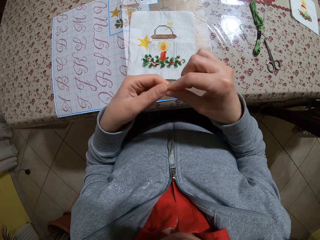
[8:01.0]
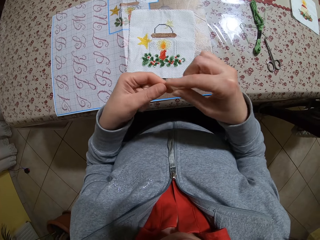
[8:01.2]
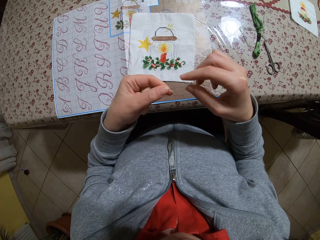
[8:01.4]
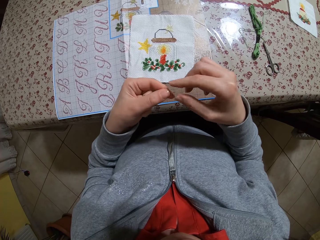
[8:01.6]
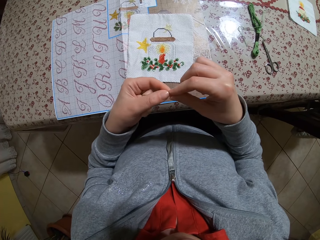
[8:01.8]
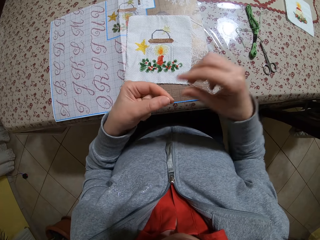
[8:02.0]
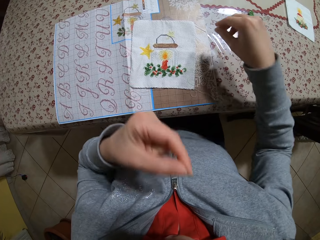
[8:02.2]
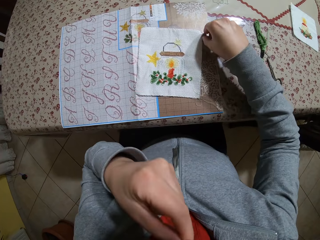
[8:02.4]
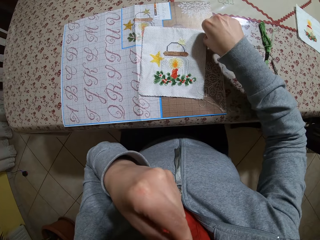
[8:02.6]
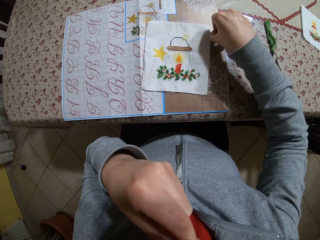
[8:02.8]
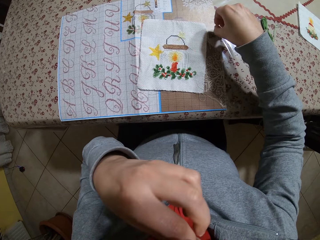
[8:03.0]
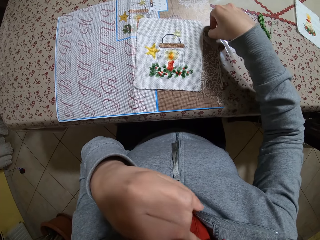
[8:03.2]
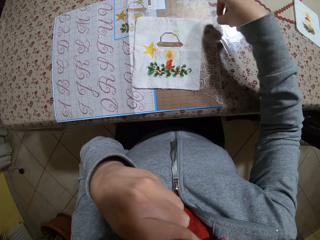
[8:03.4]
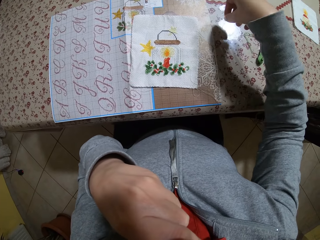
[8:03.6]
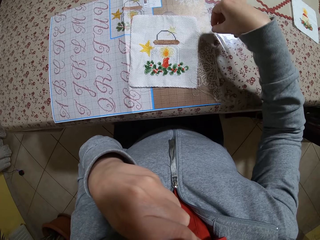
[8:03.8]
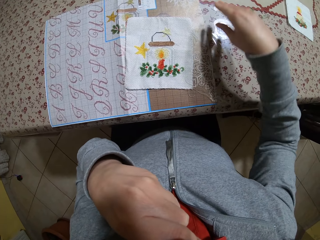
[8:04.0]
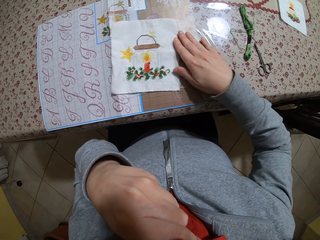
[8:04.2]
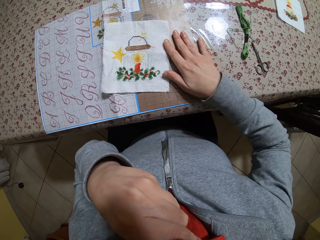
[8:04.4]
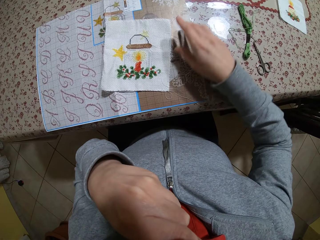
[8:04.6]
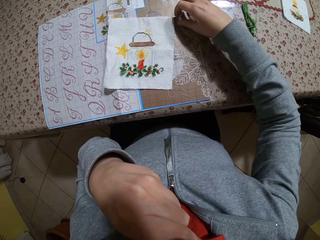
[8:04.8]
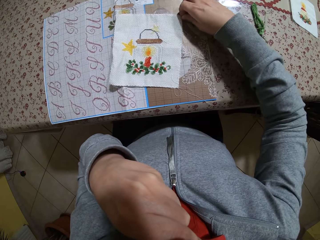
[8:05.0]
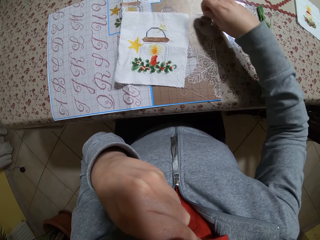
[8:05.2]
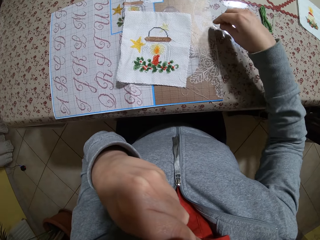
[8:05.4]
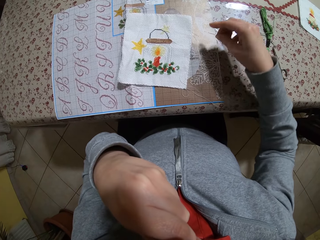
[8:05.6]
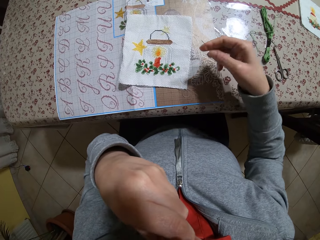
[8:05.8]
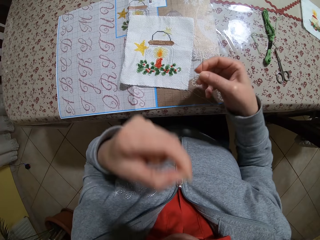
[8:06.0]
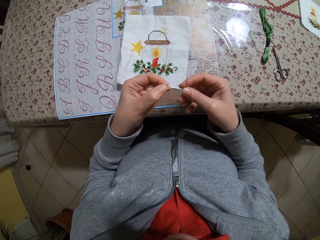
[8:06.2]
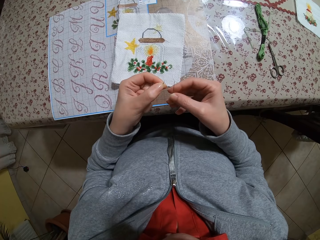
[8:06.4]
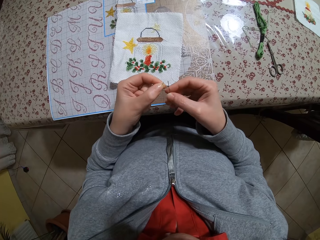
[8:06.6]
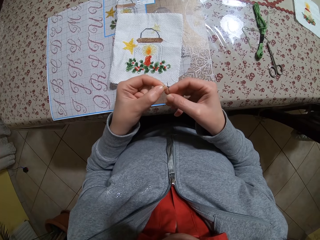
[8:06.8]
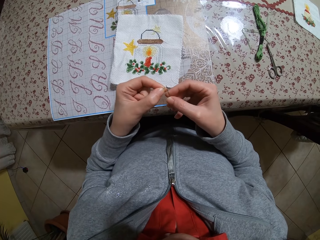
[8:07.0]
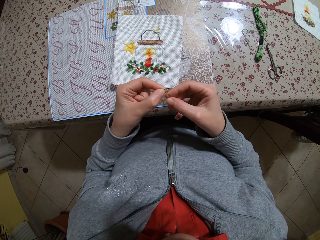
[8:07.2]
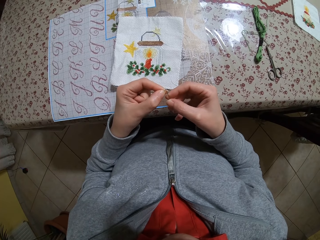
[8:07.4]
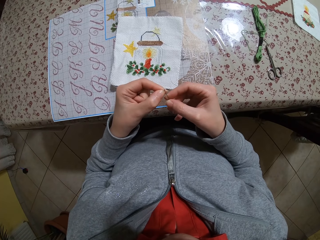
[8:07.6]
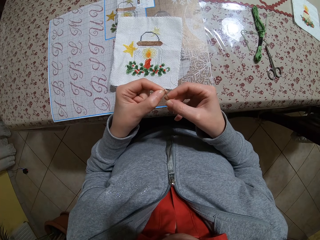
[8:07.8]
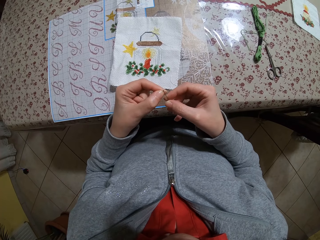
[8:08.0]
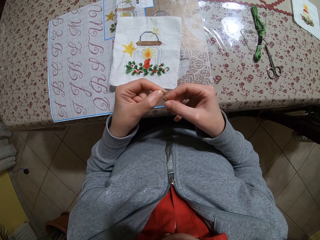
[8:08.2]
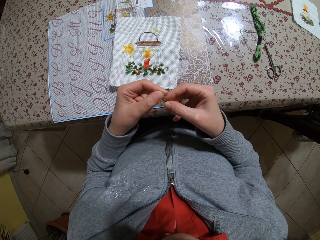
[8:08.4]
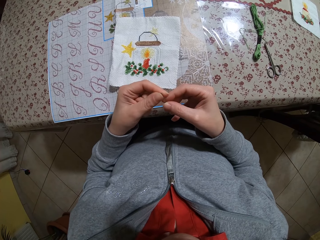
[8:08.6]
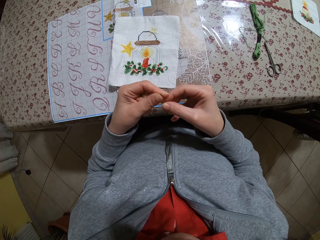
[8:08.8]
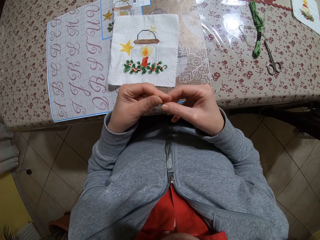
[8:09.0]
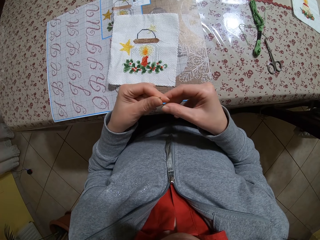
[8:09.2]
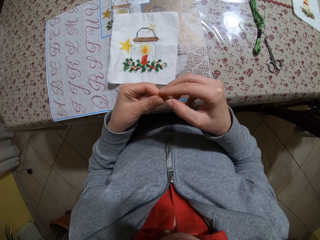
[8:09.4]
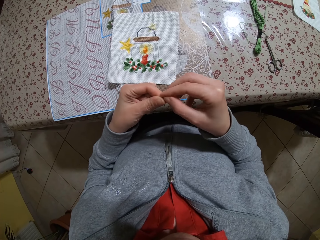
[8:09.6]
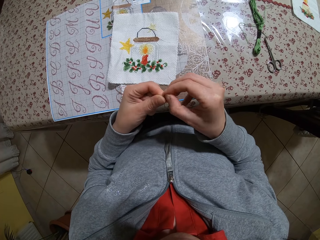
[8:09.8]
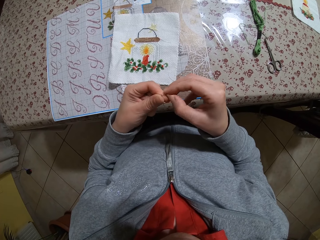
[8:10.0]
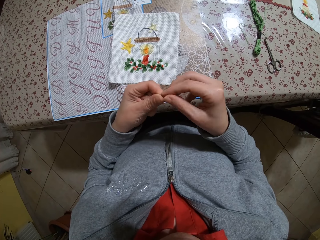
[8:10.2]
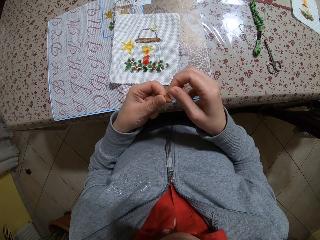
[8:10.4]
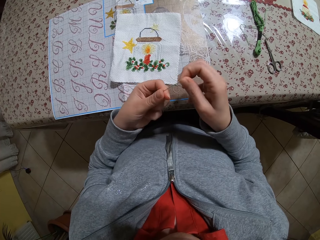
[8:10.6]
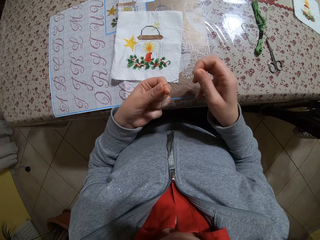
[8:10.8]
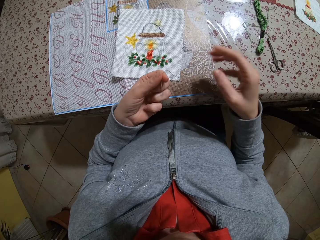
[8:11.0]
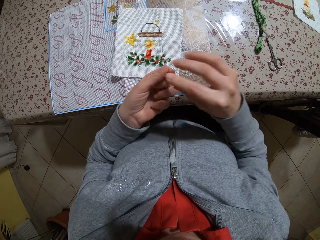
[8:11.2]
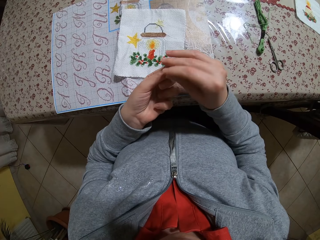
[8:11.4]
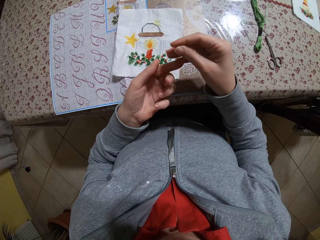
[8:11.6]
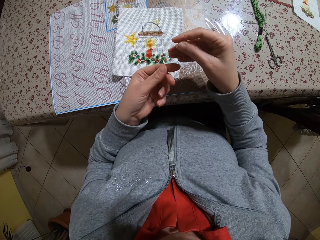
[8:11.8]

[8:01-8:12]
The camera wearer bites the thread. She raises the left hand. She moves the right hand. She picks up the needle on the table with her right hand. She inserts the thread in the needle with her left hand. She drags the thread from the needle with her right hand.

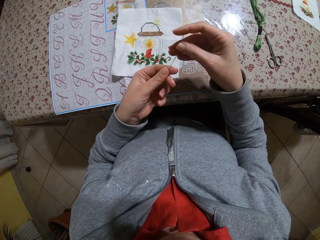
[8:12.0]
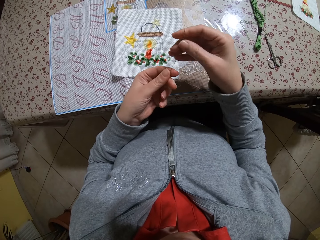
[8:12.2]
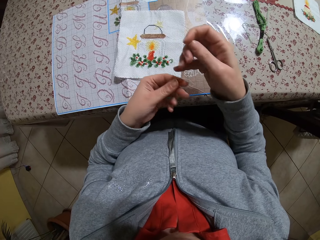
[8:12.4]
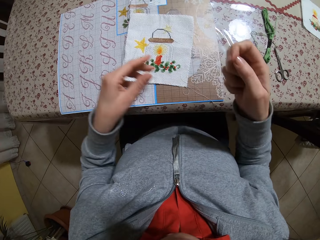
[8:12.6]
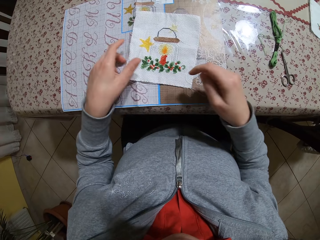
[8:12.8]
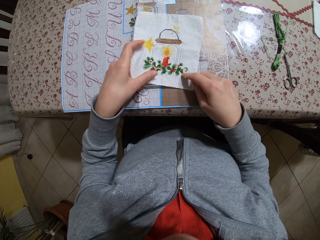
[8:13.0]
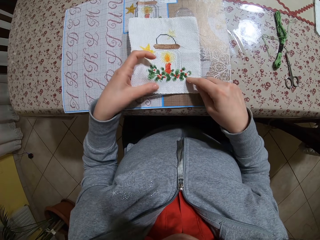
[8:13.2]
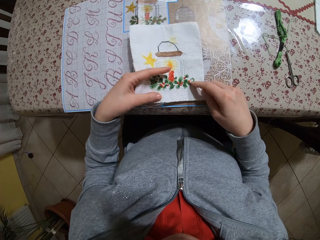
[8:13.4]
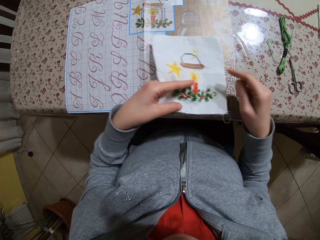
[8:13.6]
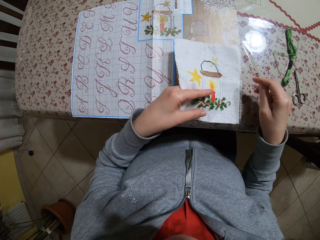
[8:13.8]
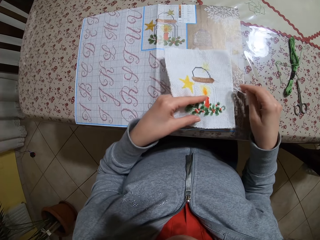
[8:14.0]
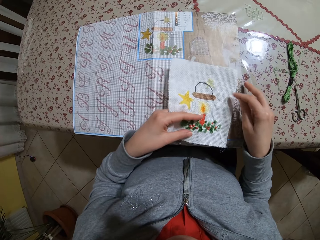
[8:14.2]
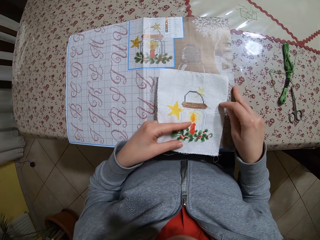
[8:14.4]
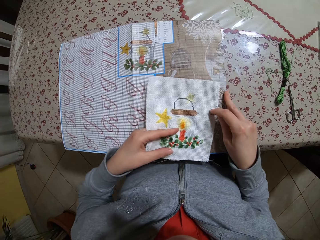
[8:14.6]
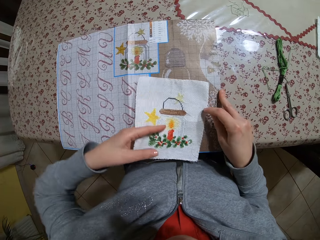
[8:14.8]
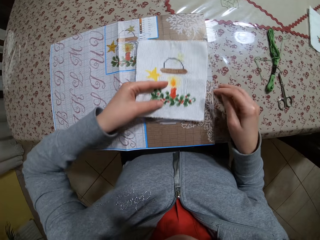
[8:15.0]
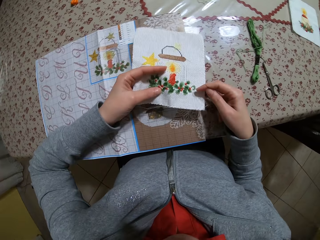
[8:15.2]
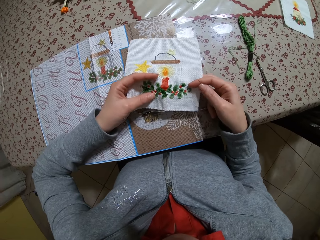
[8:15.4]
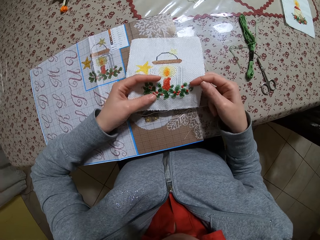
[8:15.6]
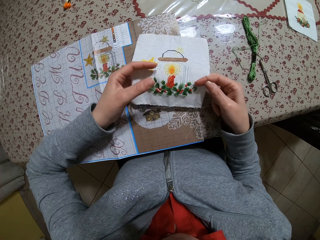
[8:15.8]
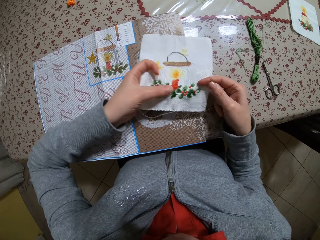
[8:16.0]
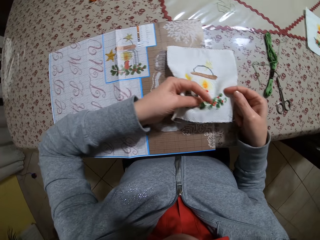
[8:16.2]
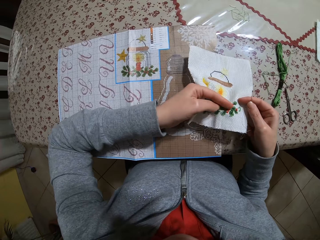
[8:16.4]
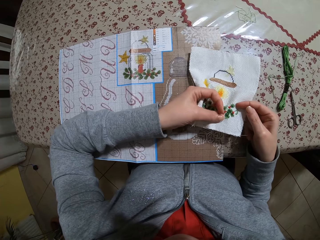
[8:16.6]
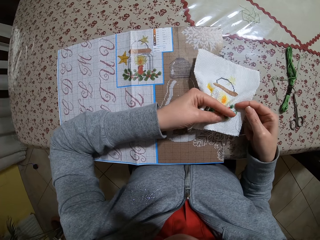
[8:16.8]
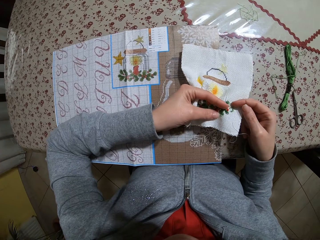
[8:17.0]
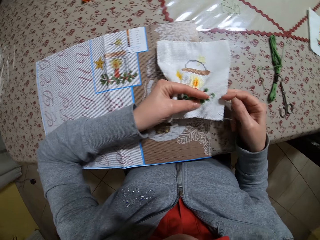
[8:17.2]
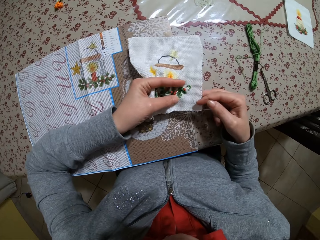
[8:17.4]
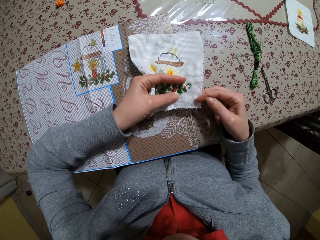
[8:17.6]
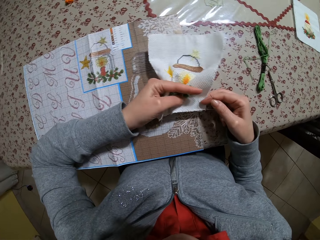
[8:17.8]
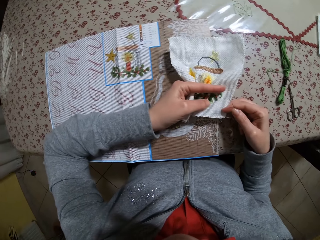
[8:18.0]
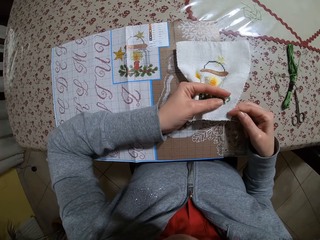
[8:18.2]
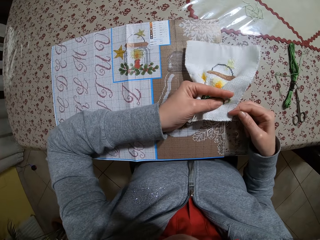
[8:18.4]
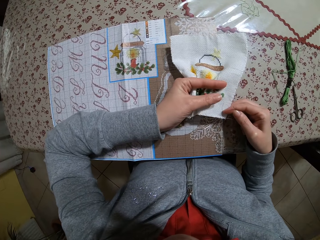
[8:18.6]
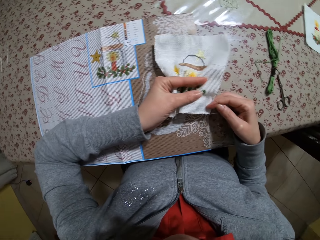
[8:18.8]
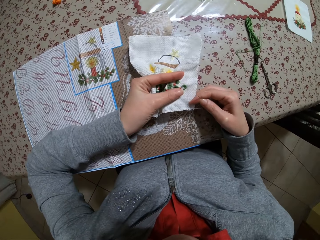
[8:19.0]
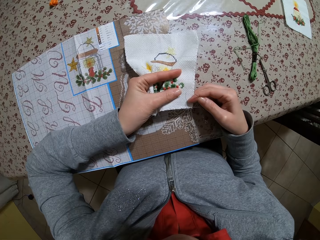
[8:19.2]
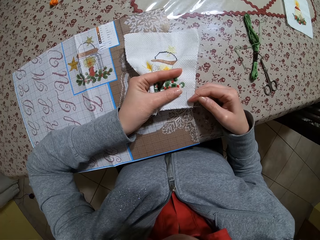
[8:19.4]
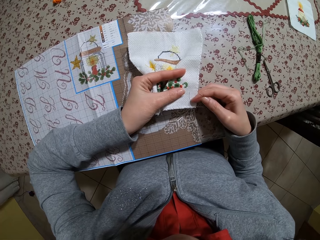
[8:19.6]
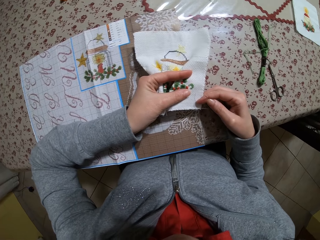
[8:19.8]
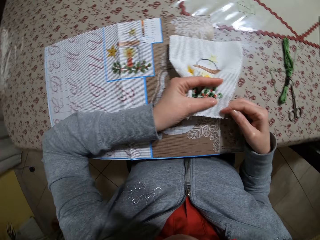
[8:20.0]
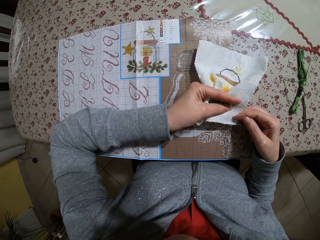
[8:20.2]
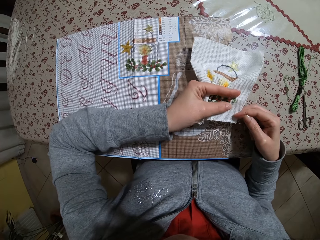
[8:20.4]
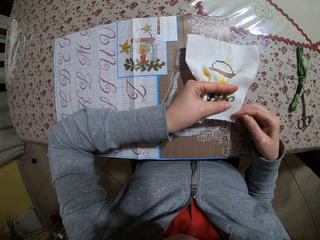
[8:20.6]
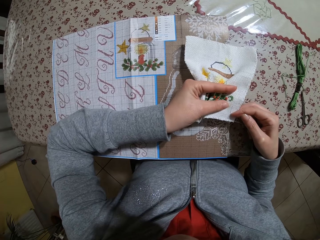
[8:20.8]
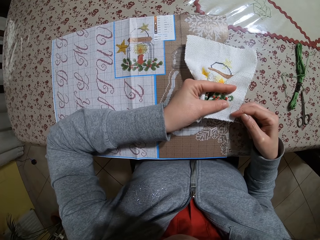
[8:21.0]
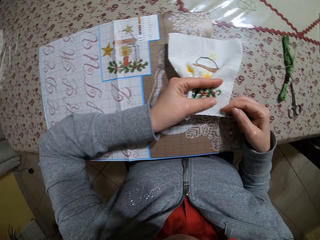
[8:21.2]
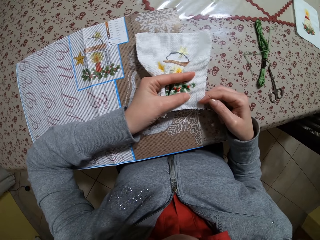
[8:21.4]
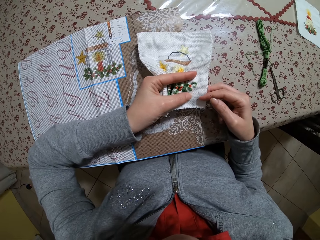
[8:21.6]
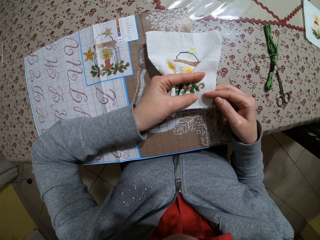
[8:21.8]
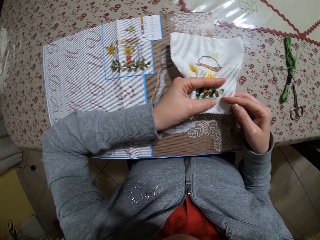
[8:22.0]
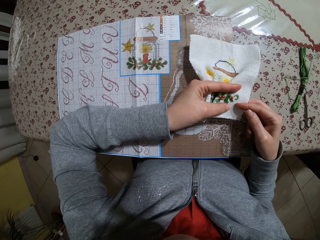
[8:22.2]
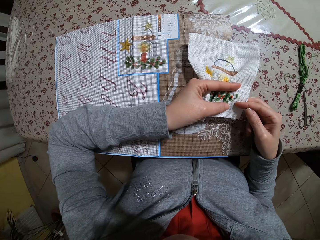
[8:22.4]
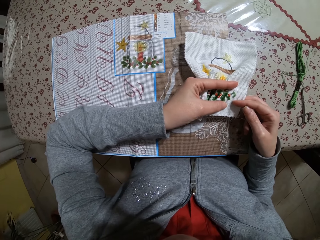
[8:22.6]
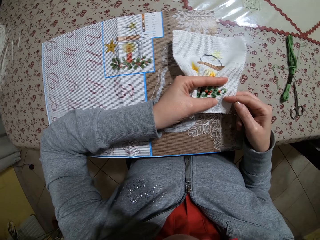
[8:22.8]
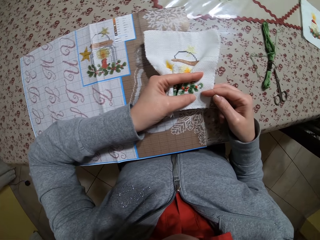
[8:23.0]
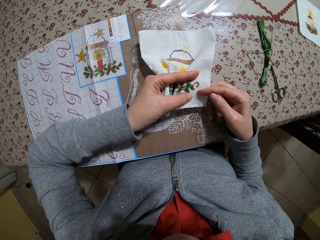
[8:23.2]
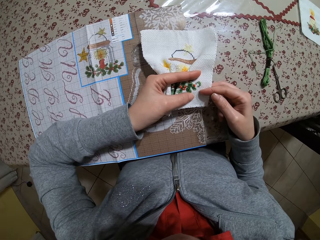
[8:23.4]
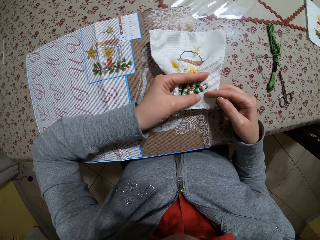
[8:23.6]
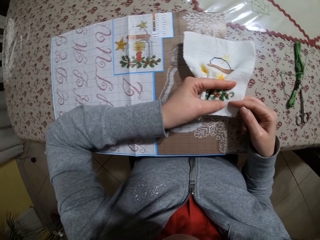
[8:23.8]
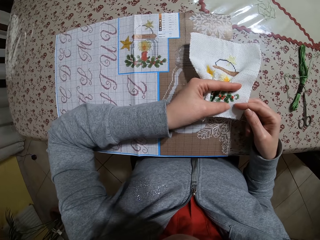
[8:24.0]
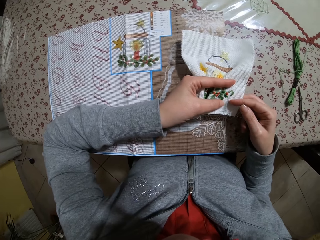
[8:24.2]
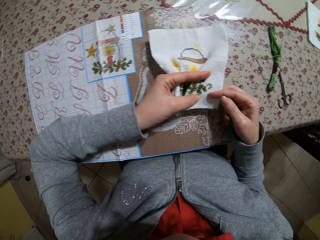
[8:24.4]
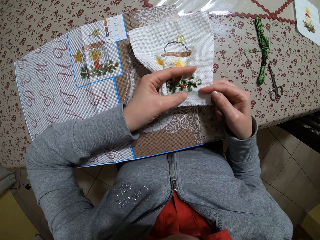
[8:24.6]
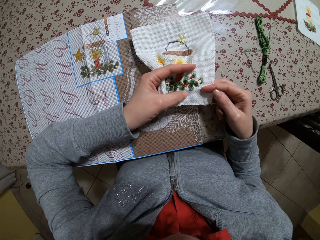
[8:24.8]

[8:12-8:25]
The camera wearer inserts the needle into a piece of cloth. She picks up the piece of fabric on the table with her left hand. She holds the piece of cloth. She inserts the needle into the piece of cloth.
